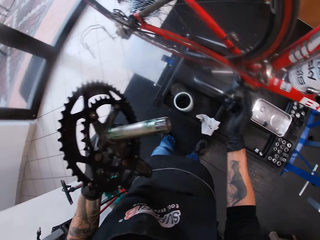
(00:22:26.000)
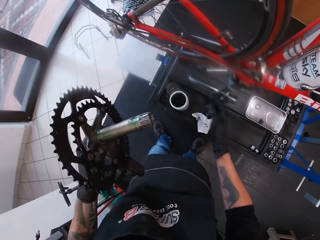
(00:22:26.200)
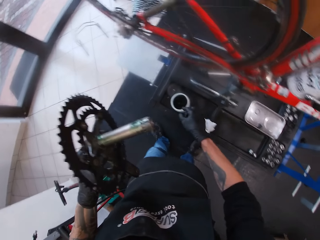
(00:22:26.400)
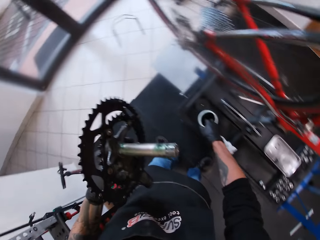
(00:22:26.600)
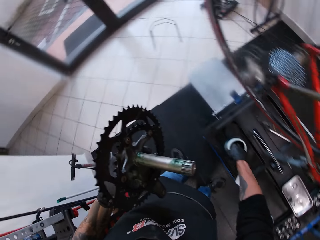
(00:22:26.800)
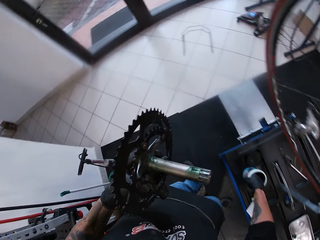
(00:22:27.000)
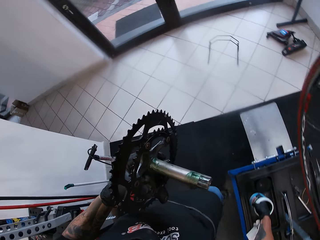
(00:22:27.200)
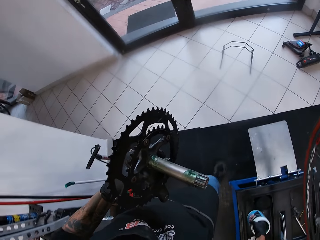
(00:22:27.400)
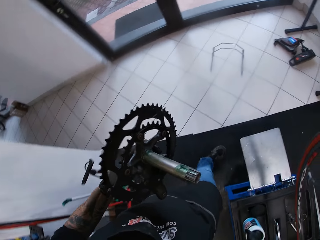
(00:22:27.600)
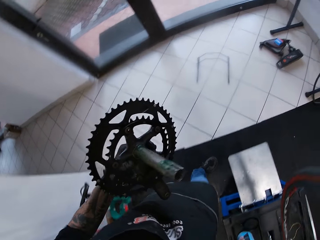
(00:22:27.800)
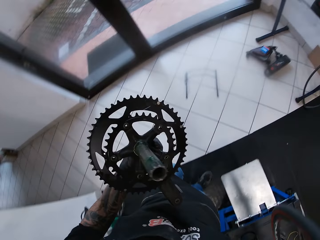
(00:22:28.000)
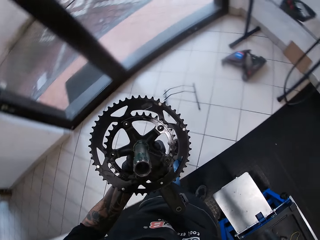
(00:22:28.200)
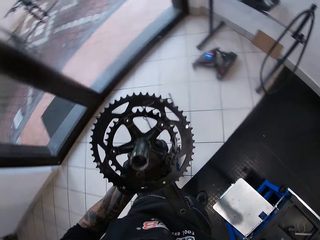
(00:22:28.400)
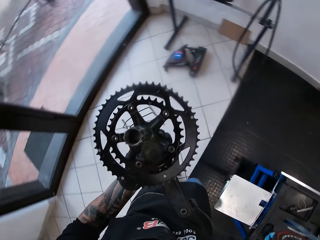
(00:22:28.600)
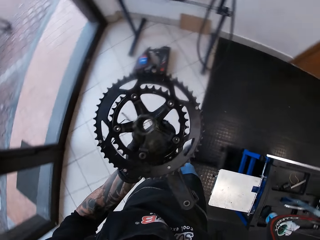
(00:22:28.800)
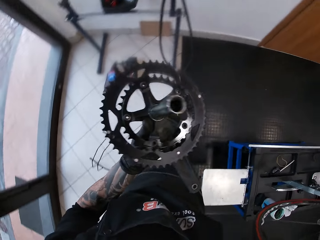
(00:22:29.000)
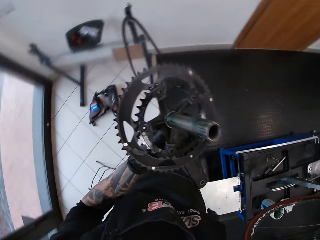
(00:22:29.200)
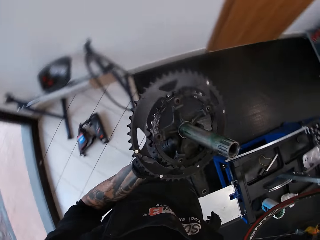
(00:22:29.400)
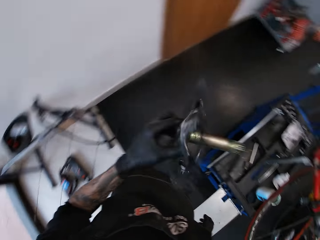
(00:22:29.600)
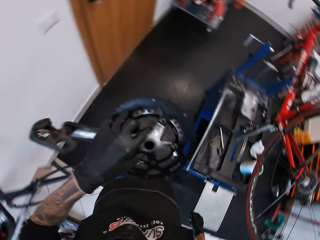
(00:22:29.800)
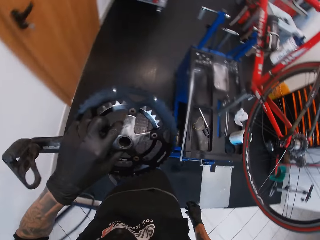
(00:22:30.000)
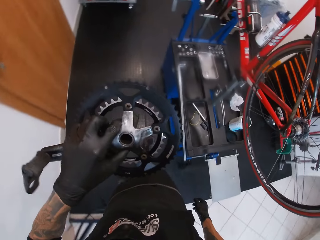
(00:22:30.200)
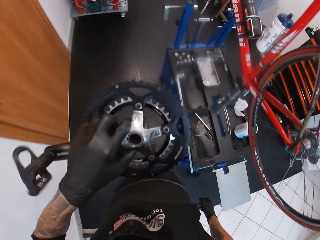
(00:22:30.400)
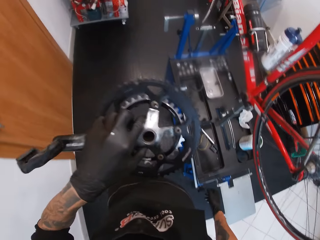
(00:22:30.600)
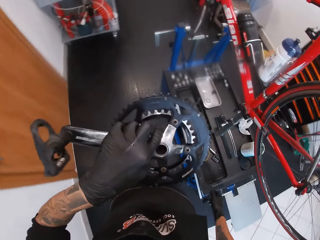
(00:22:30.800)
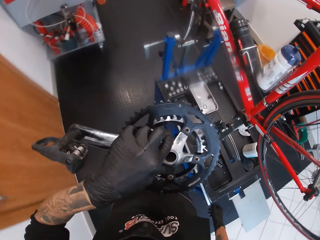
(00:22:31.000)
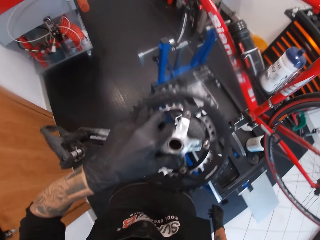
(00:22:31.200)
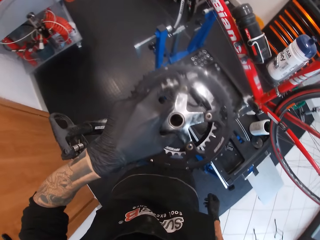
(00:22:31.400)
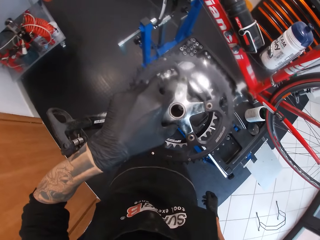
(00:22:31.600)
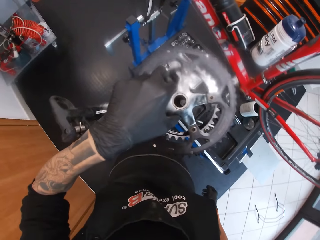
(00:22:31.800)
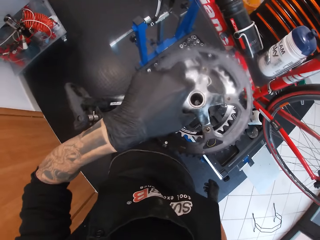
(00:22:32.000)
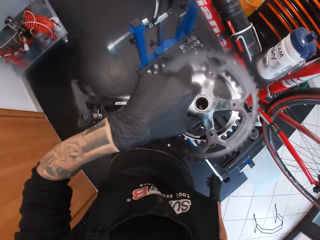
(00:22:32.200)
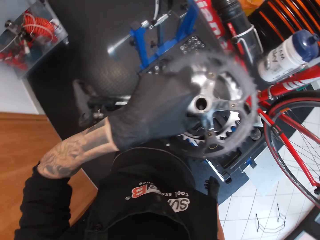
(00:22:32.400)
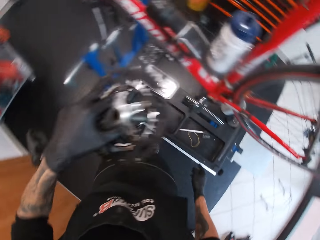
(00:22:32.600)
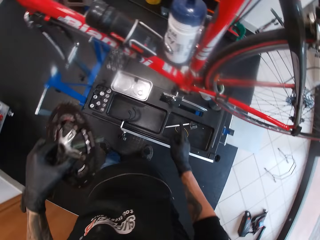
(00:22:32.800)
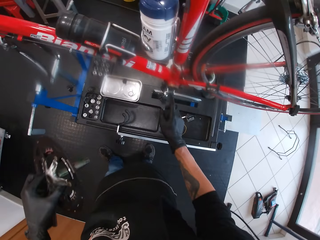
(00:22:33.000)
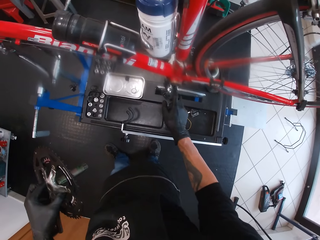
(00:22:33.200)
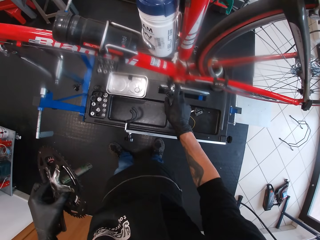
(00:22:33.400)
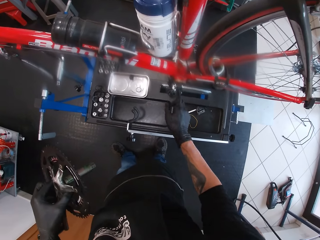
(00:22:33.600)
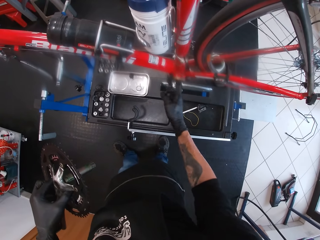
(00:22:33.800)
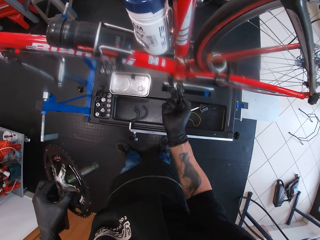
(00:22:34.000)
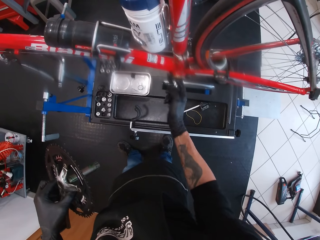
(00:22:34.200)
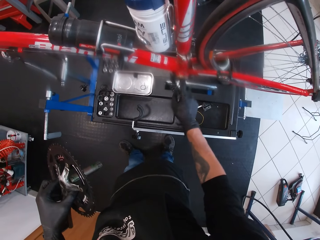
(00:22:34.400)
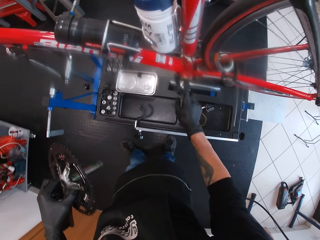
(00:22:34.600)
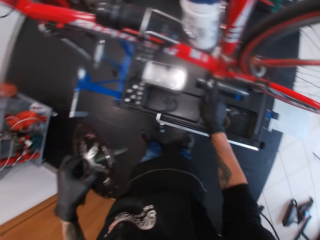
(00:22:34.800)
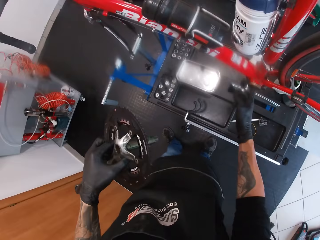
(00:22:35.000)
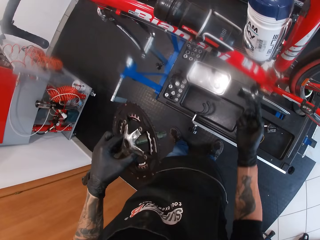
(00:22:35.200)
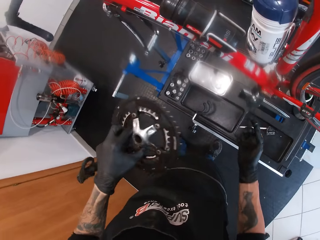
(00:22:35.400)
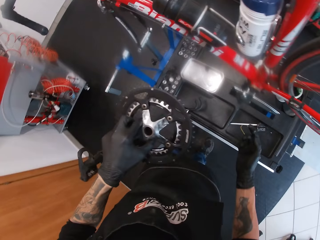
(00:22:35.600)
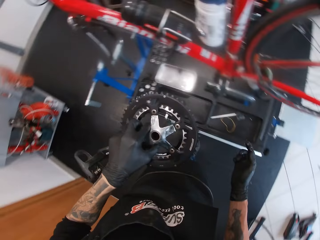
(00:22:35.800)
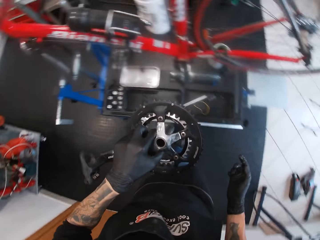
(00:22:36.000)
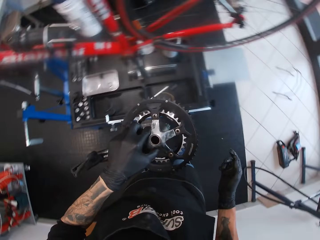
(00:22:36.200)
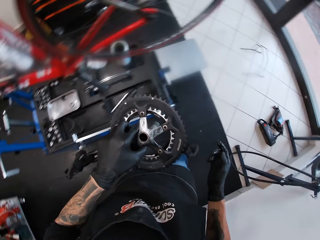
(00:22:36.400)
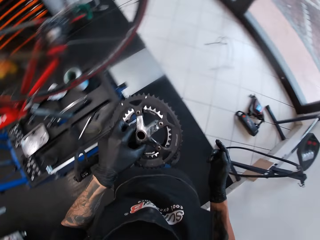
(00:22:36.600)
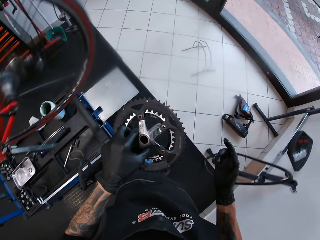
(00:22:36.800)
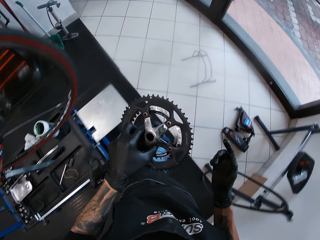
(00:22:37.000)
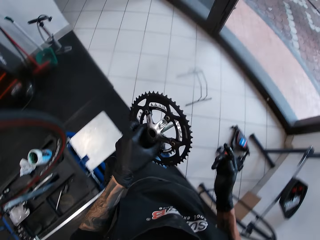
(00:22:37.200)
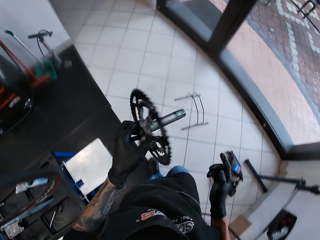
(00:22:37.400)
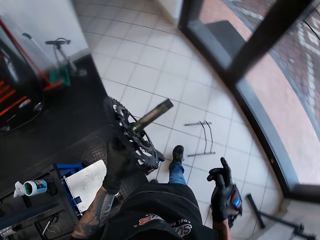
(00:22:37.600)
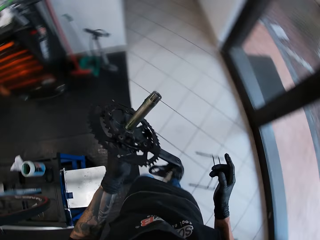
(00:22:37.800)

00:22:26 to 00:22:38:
The camera wearer fetches some grease from the container with his right hand. He rubs the grease in his right hand on the shaft hole.

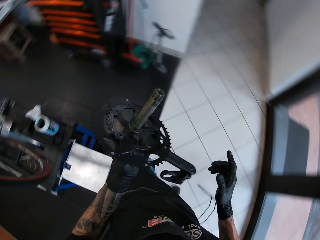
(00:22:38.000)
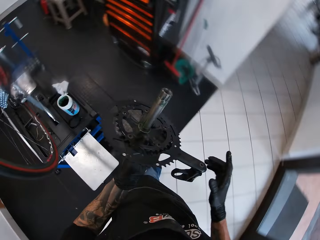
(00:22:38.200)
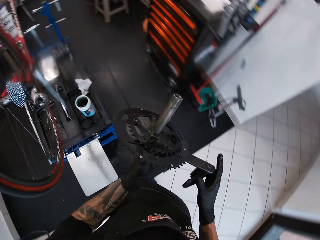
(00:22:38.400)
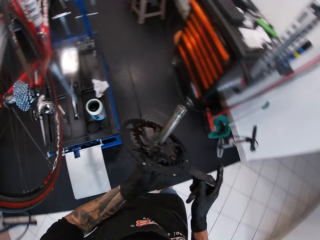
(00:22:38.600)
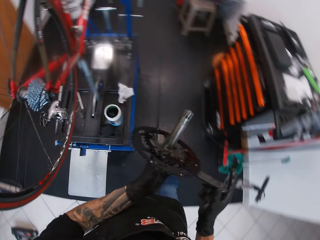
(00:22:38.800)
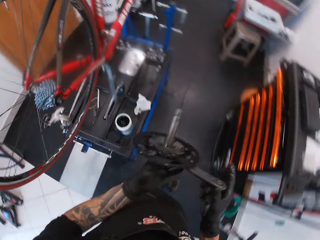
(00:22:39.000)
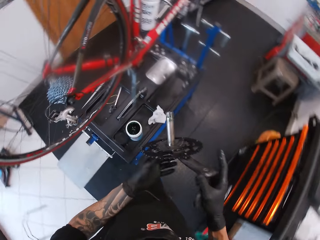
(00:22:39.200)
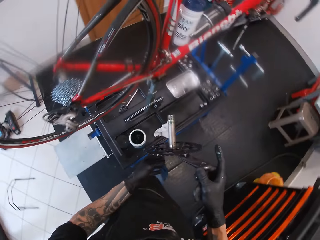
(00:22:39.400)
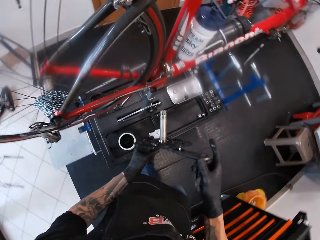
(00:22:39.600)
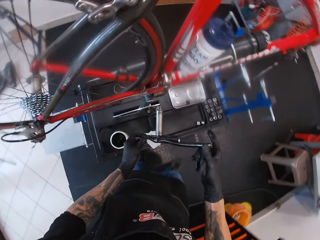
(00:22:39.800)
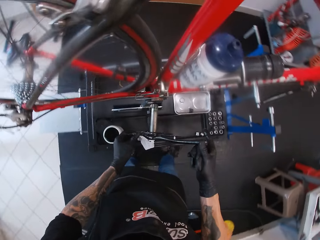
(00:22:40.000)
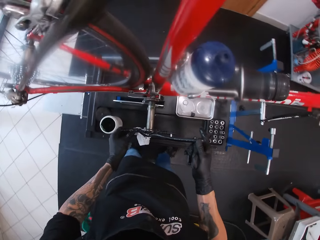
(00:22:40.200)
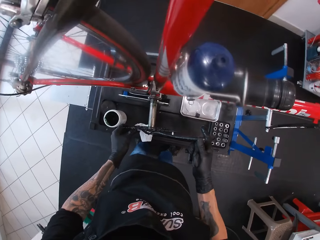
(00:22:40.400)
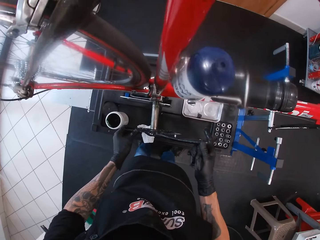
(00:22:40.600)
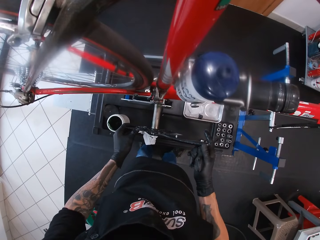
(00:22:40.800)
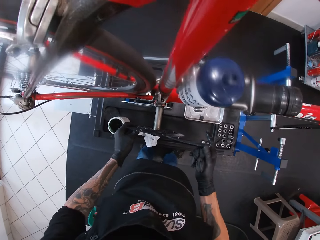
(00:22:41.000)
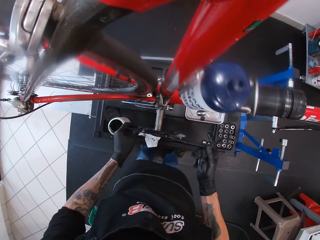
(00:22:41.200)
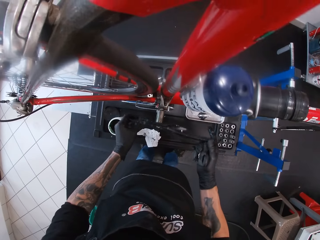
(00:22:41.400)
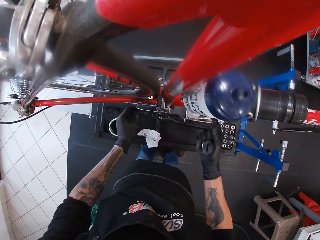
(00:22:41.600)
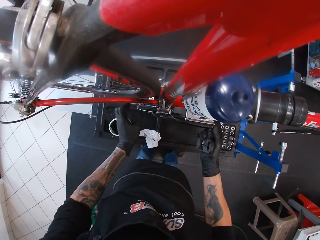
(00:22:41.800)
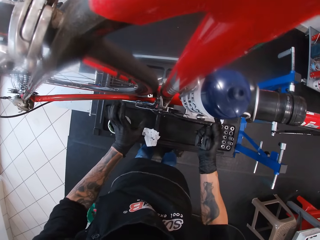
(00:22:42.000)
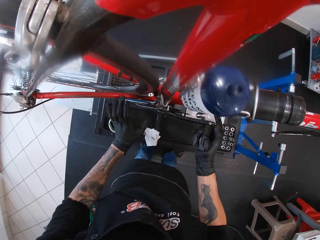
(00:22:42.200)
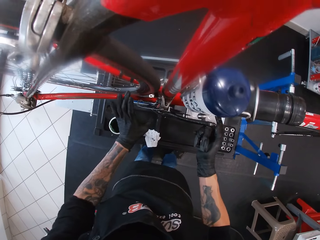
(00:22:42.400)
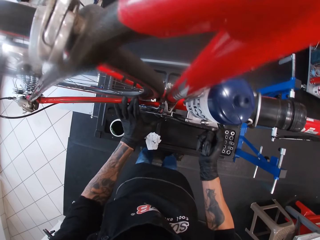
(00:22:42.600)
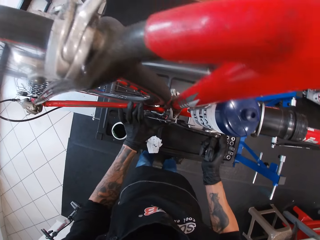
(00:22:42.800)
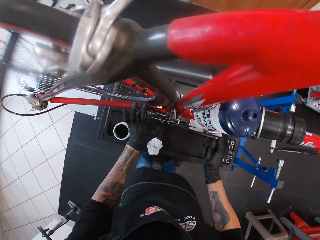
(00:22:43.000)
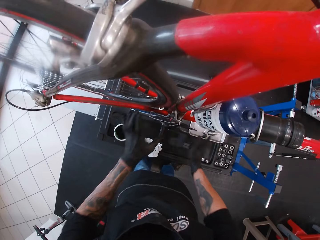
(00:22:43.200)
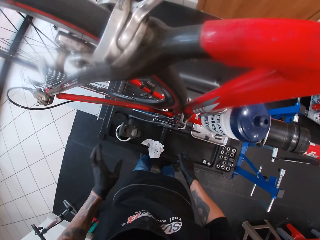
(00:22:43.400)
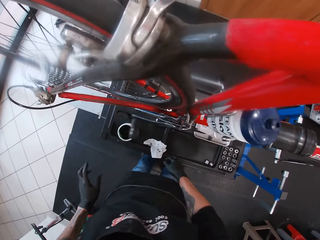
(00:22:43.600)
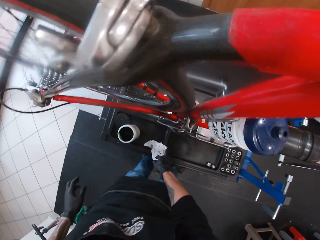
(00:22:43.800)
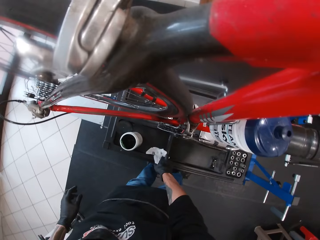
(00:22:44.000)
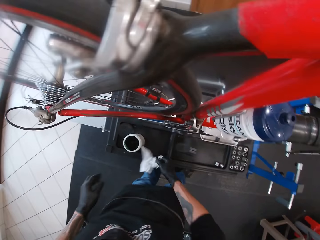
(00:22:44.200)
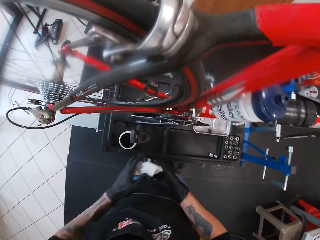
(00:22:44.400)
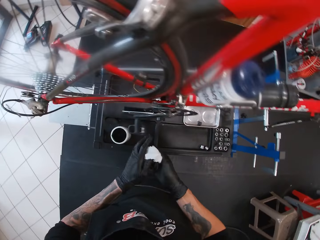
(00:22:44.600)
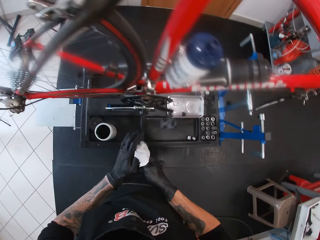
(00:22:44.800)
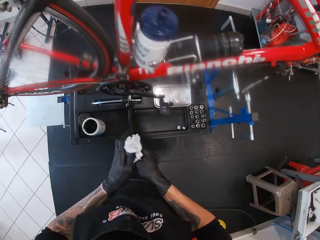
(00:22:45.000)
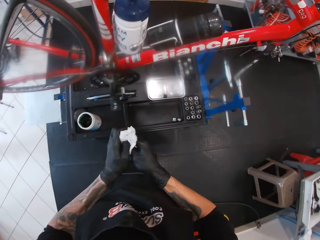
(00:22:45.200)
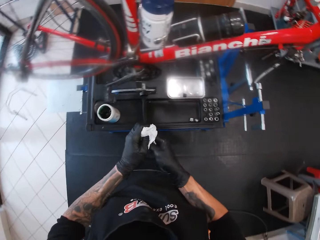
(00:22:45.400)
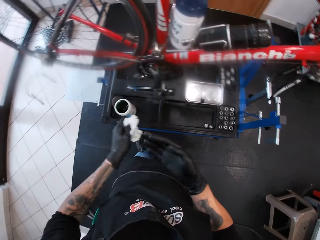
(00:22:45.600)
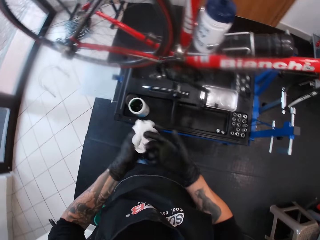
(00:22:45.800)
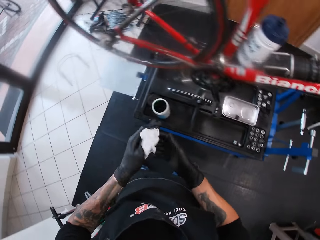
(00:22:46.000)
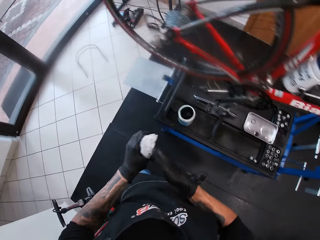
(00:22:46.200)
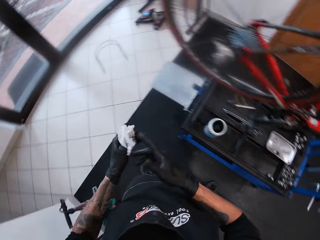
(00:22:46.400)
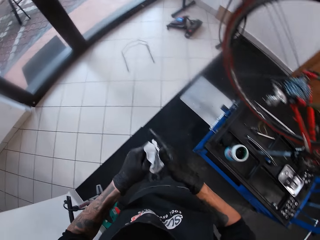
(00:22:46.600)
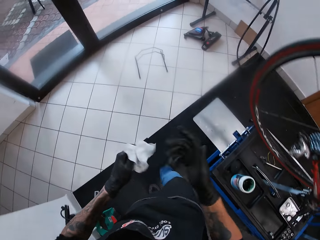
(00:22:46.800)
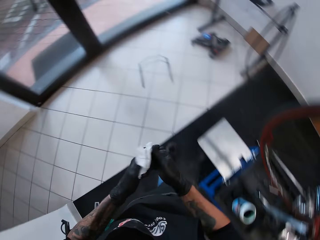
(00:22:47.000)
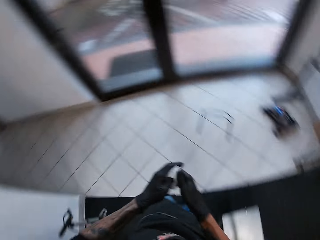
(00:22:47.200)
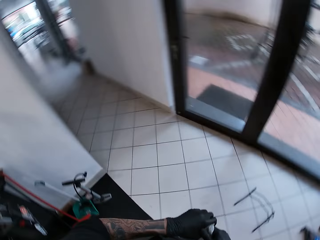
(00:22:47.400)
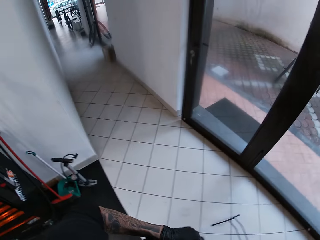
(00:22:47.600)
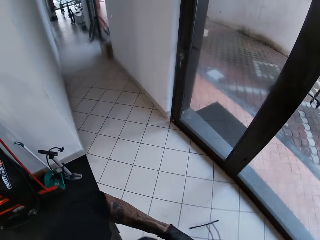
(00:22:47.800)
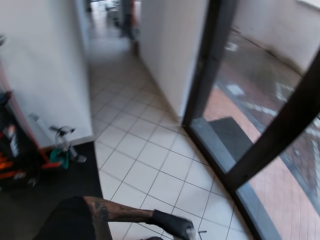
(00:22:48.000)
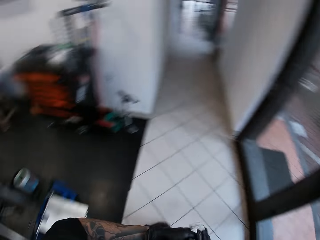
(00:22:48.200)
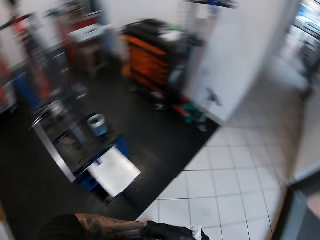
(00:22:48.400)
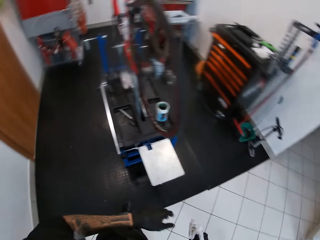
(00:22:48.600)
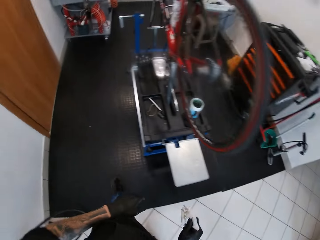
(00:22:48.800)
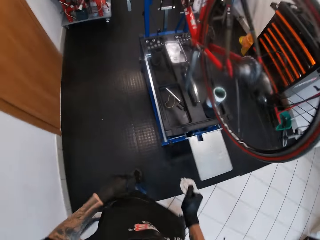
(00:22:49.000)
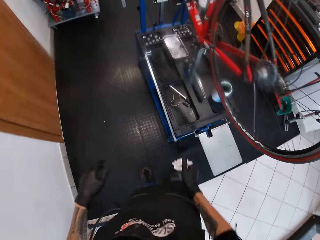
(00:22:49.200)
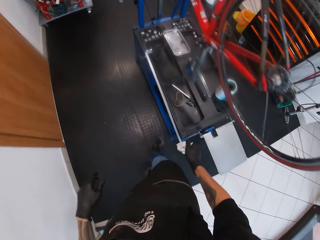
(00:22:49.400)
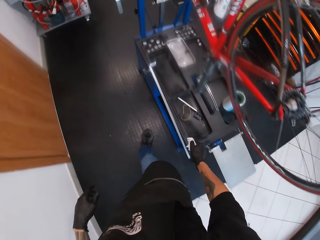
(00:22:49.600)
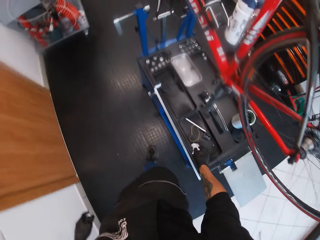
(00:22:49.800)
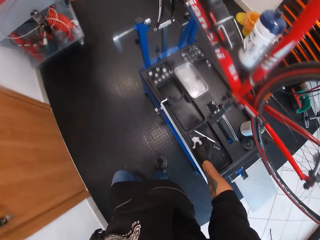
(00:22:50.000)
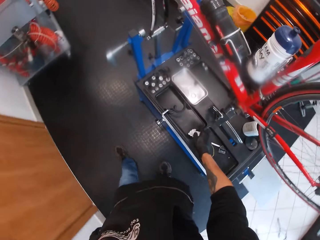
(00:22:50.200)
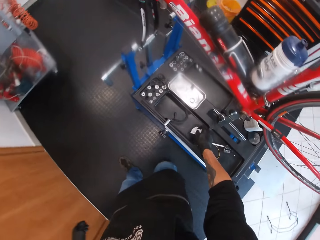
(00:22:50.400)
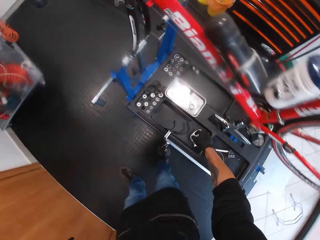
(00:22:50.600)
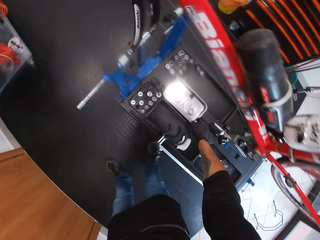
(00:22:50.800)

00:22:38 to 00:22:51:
The camera wearer slots the crank into the hole on the bicycle using his hands. He pushes the bicycle pedal with his right hand. He picks a piece of tissue paper on the workbench with his right hand. He cleans his hands with the tissue paper. He walks around the bicycle garage. He walks around the bicycle garage repeatedly. He drops the tissue paper on the maintenance bench with his right hand.
